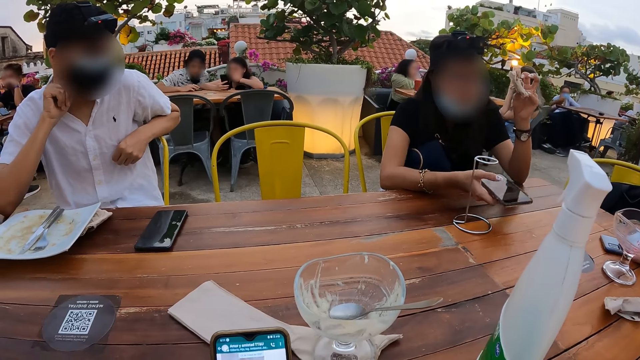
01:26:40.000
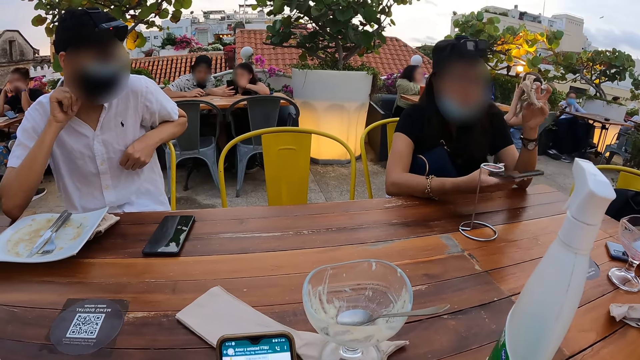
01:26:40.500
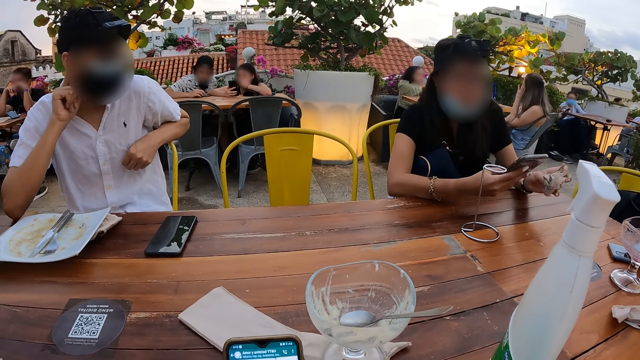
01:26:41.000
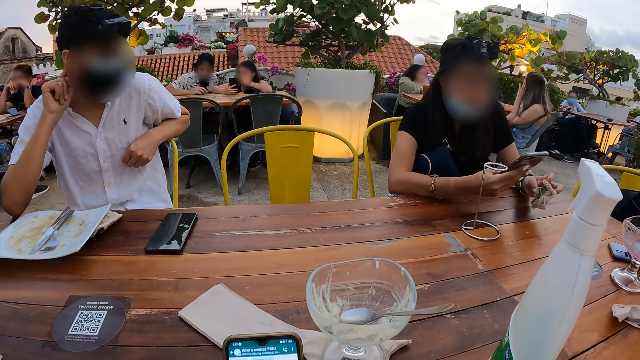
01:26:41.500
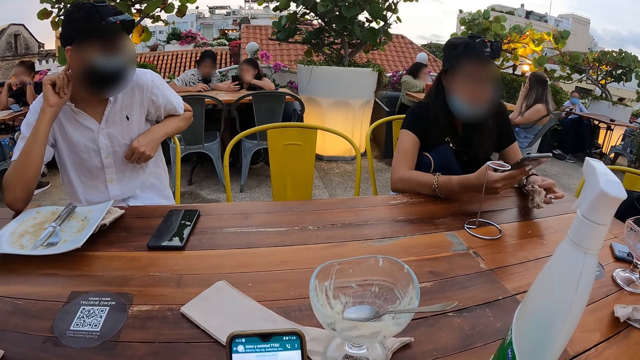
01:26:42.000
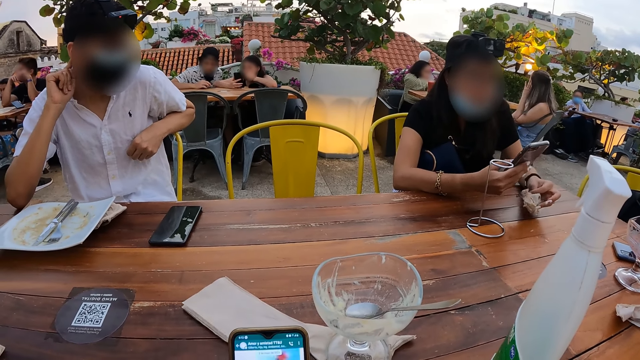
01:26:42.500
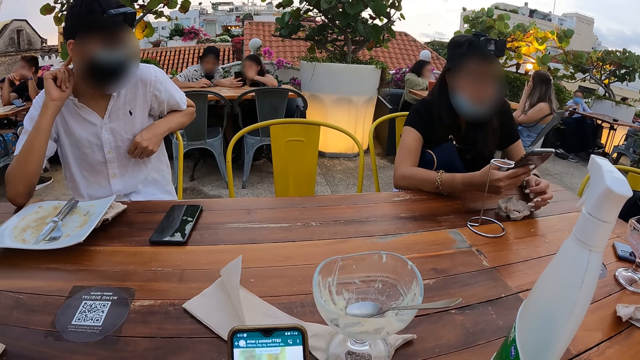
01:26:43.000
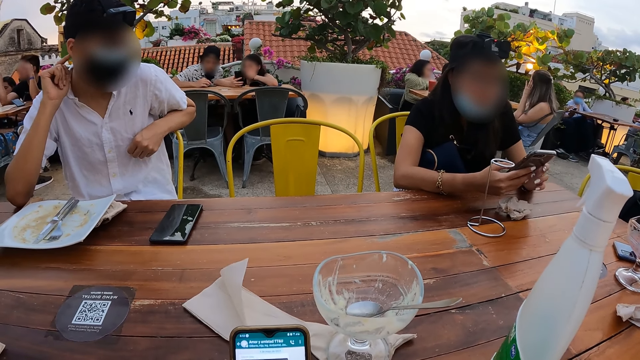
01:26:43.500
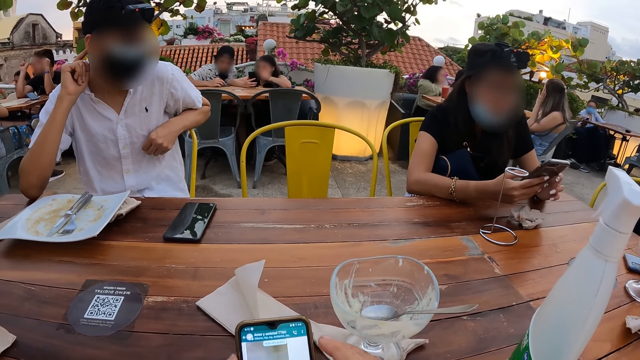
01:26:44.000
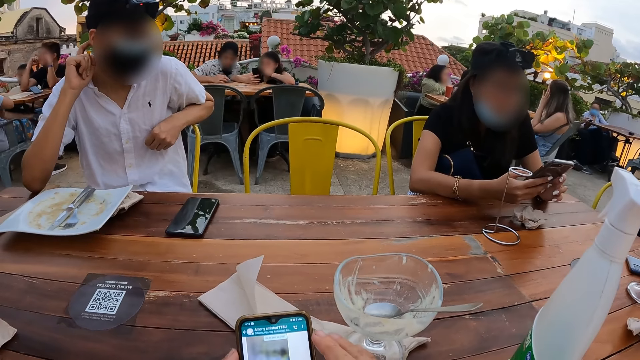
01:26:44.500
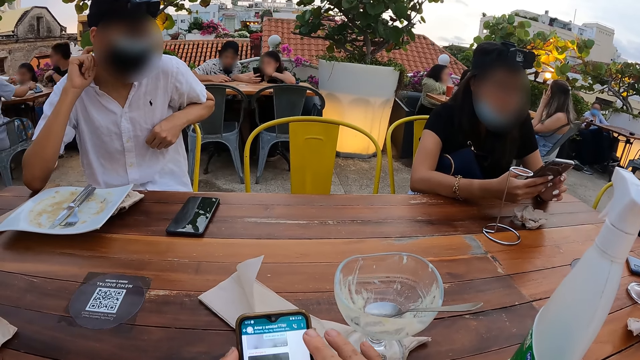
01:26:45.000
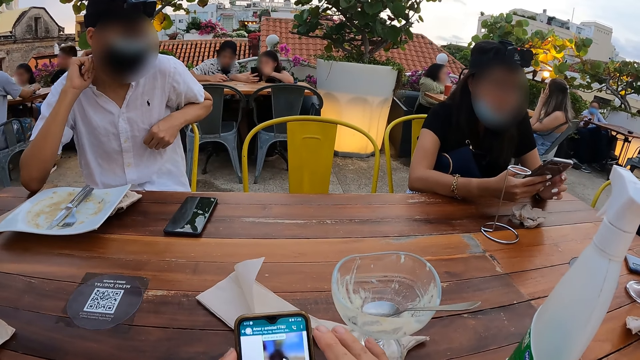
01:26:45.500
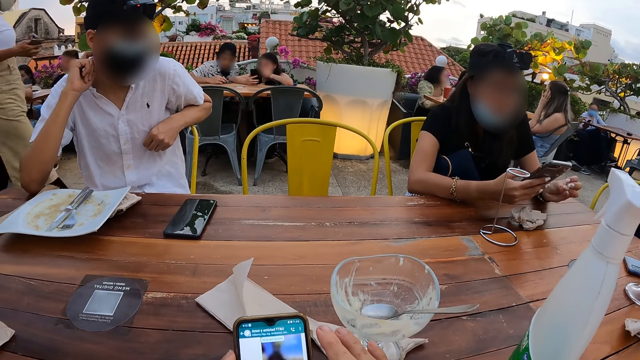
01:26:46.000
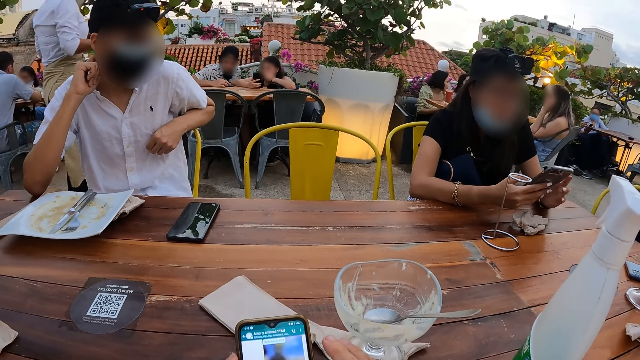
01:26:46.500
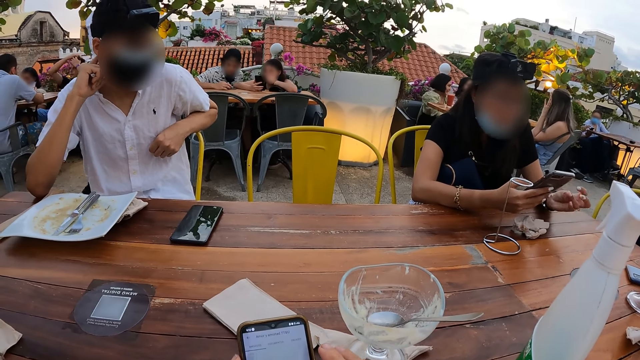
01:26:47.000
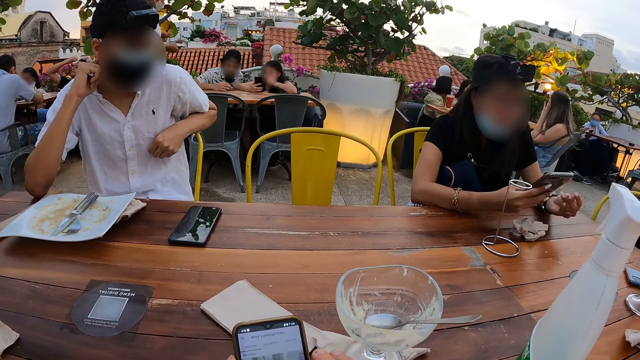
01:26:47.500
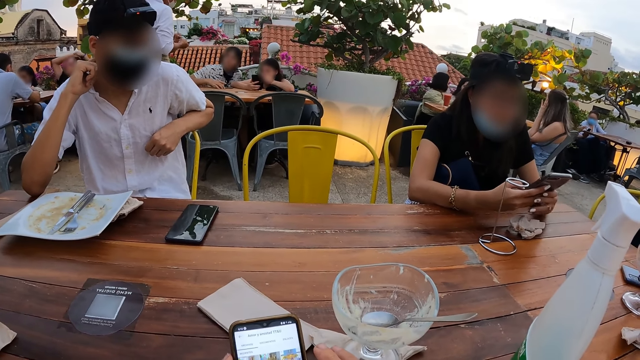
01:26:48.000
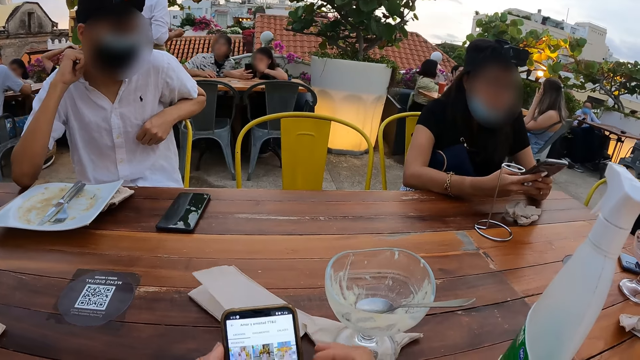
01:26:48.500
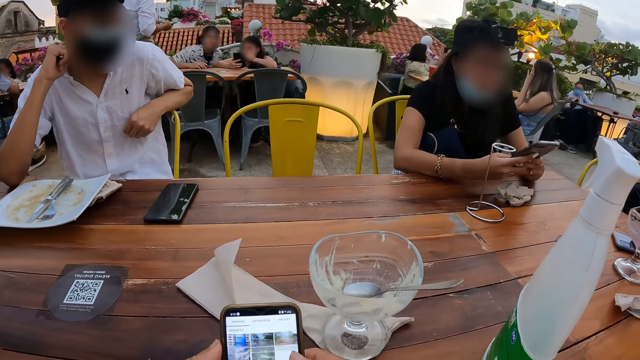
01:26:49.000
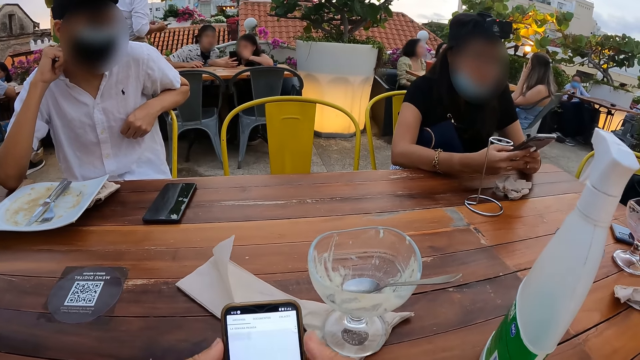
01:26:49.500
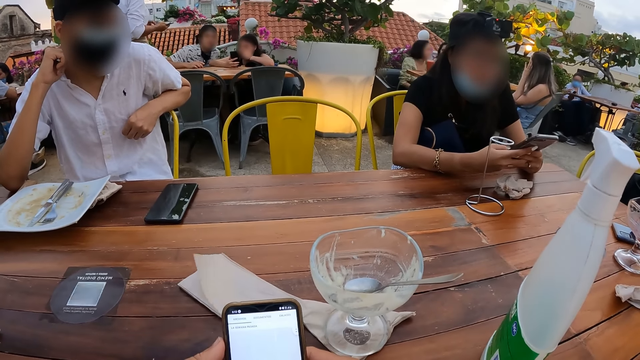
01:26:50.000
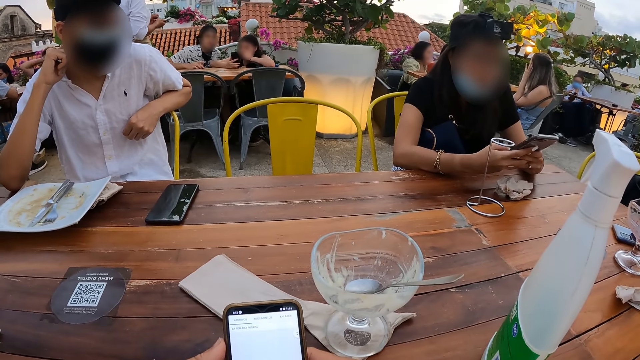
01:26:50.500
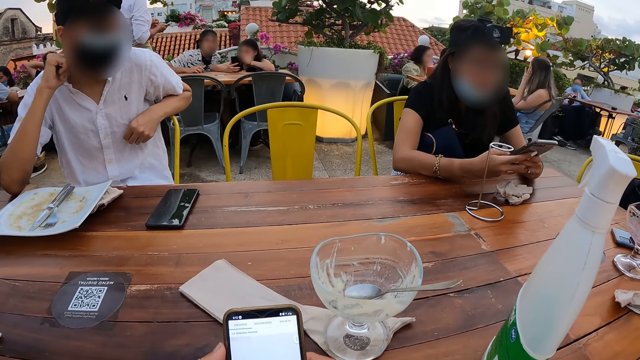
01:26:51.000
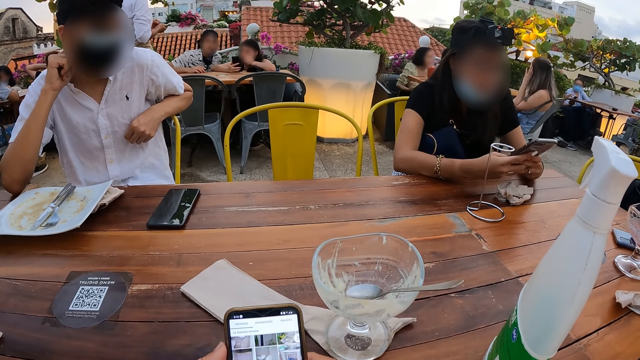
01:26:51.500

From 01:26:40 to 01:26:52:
The camera wearer operates the phone with the right hand.

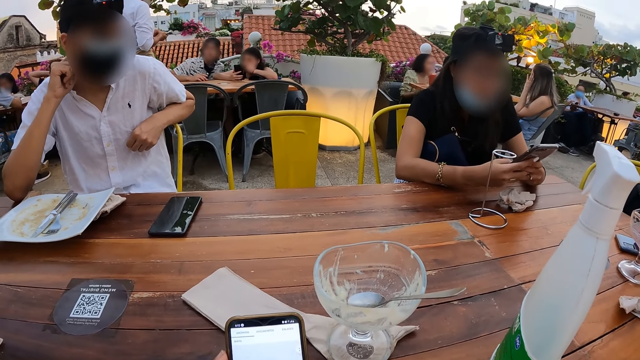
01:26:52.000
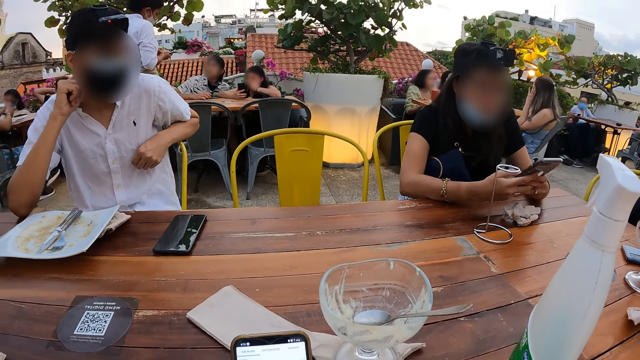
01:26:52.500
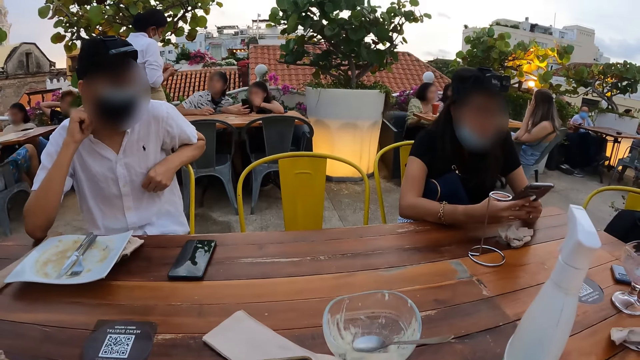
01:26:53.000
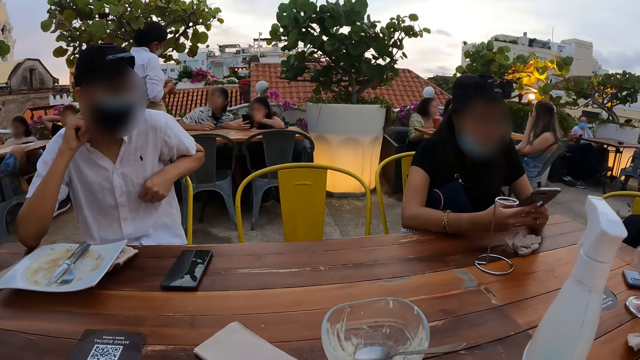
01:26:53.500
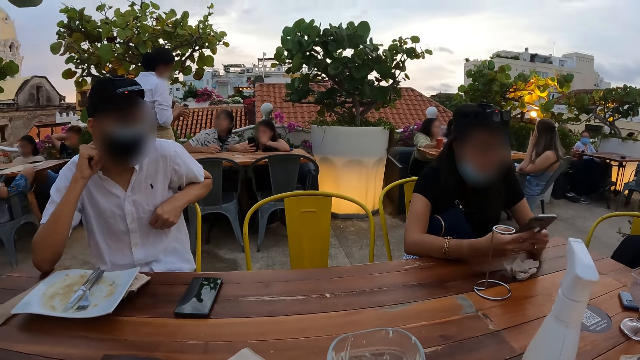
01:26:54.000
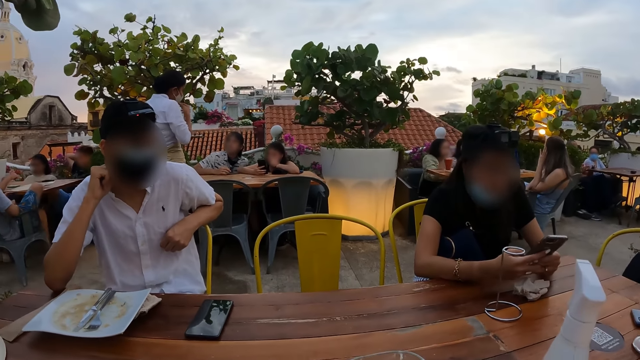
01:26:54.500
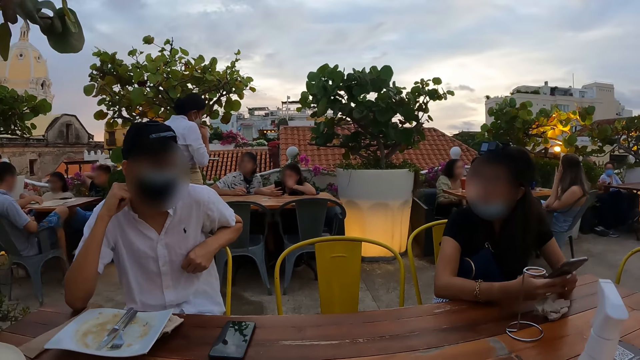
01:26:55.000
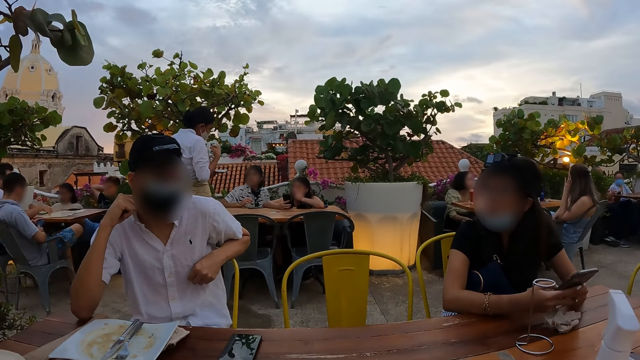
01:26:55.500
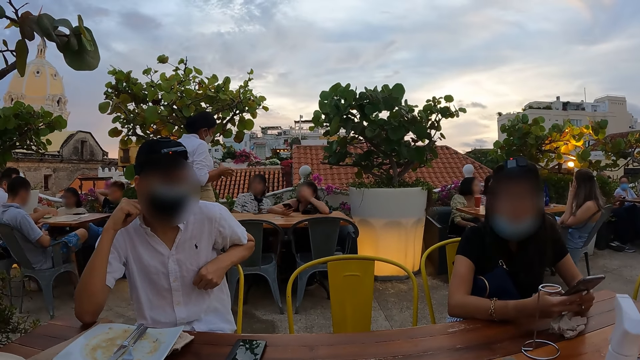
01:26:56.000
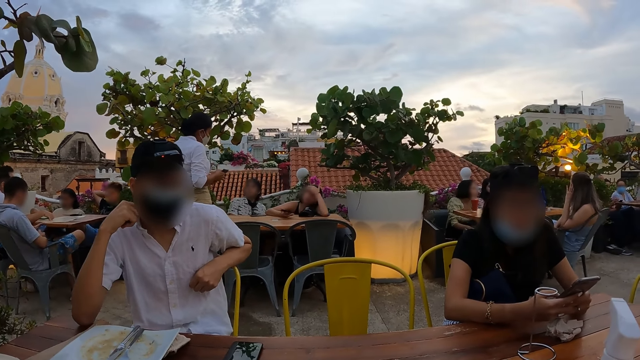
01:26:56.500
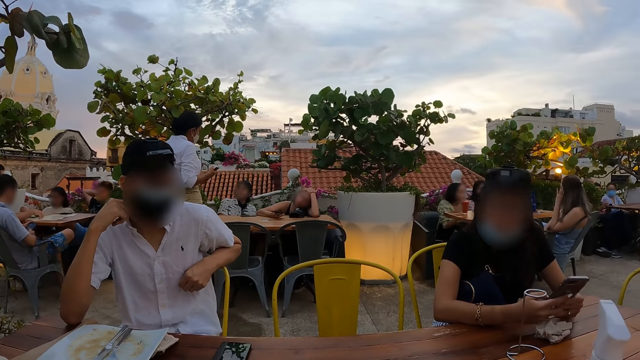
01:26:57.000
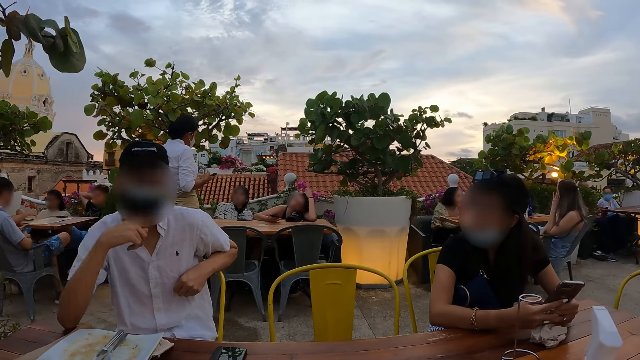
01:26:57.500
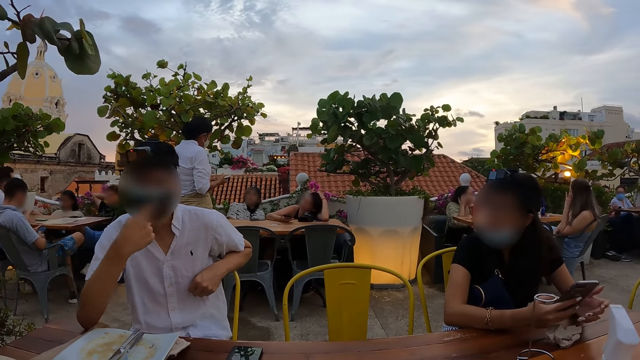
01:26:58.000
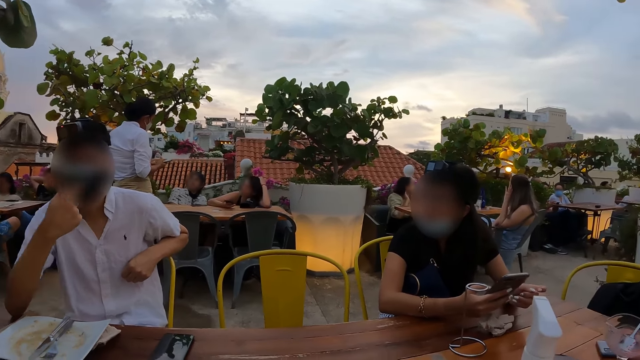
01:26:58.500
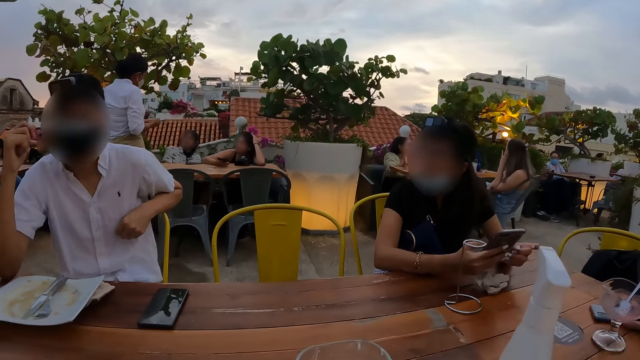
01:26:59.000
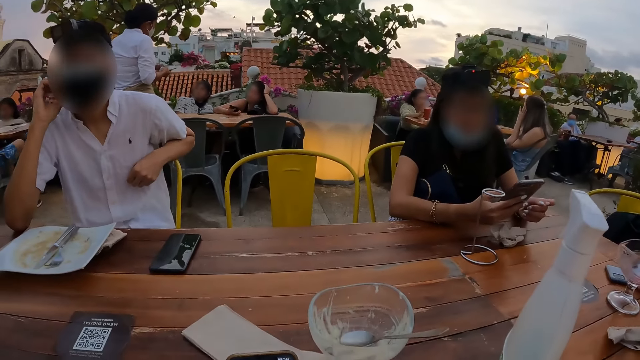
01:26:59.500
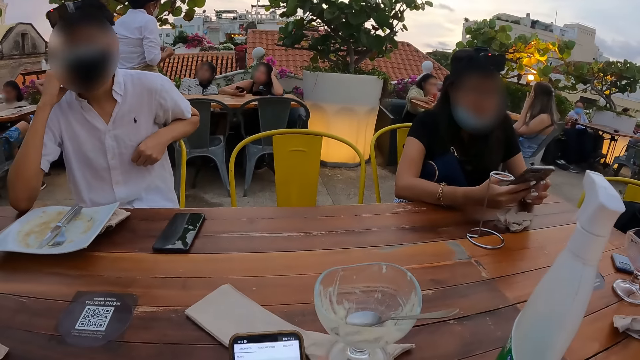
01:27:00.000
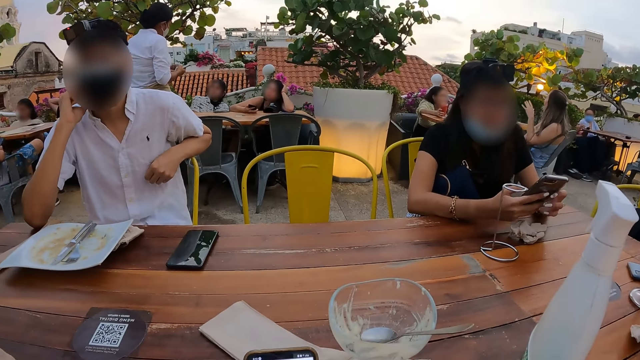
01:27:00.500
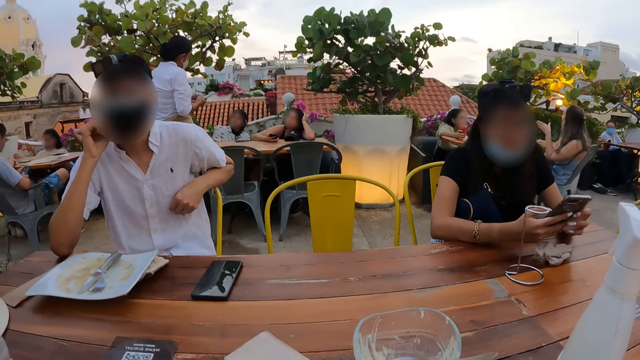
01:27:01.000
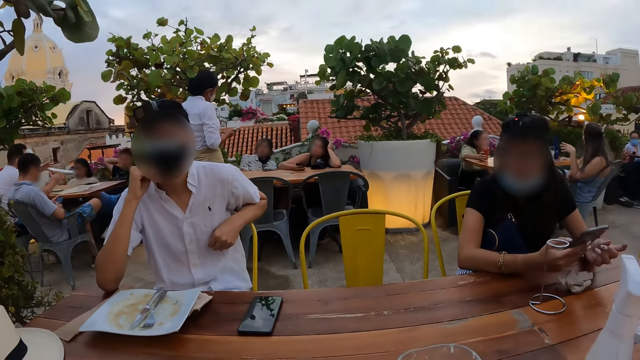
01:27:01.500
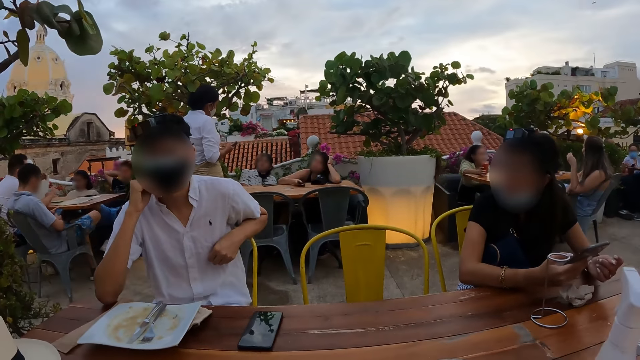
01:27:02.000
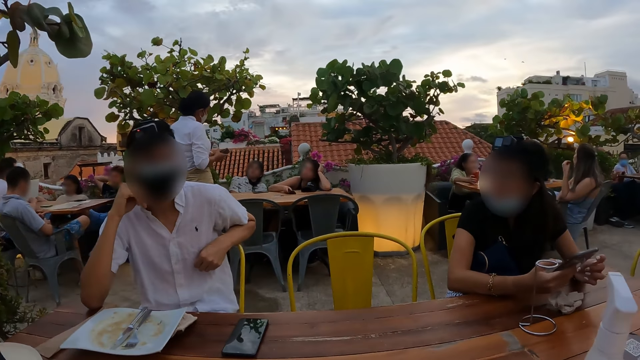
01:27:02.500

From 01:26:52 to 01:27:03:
The camera wearer looks at a person. They converse with the person.
